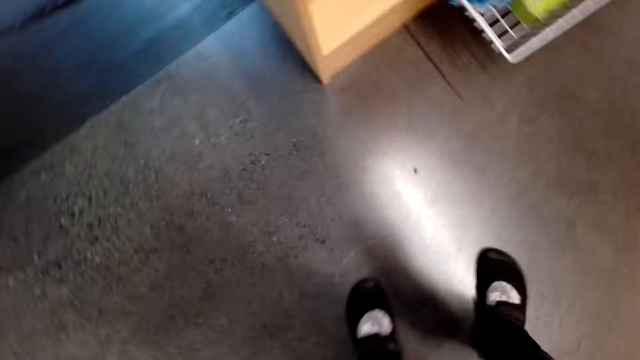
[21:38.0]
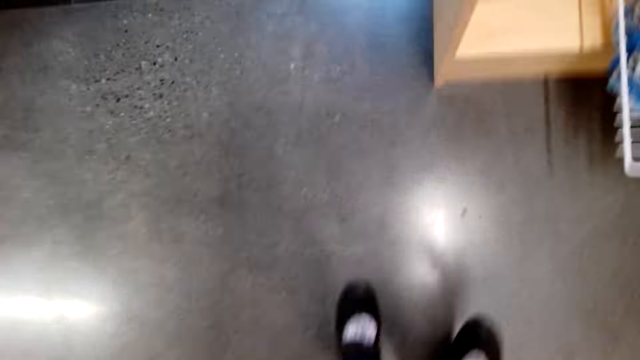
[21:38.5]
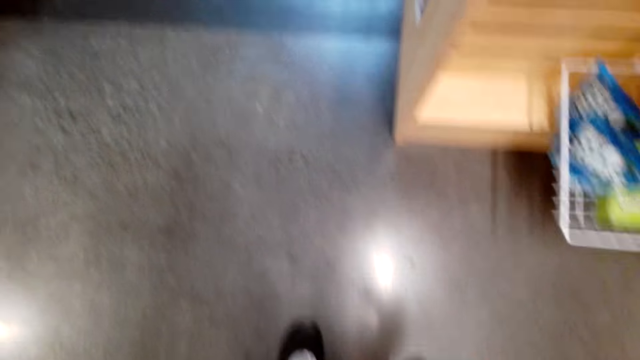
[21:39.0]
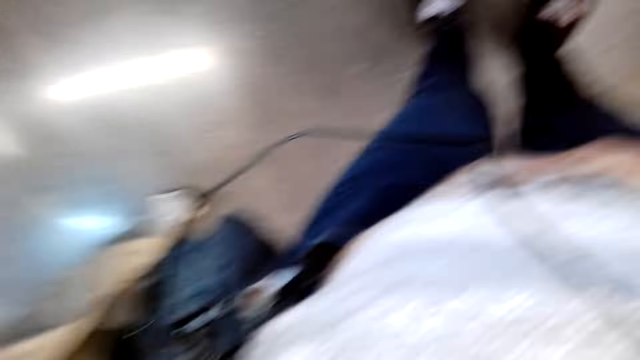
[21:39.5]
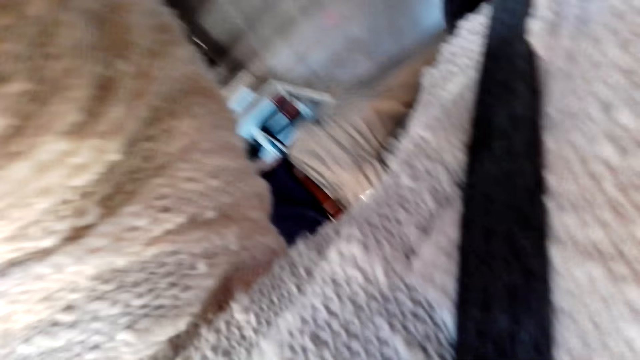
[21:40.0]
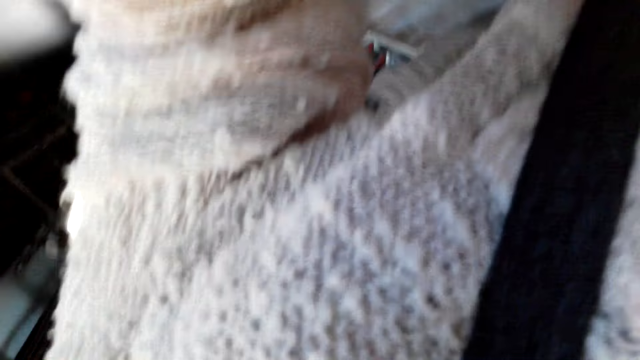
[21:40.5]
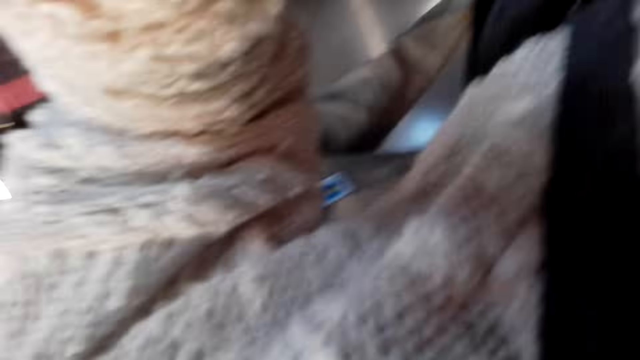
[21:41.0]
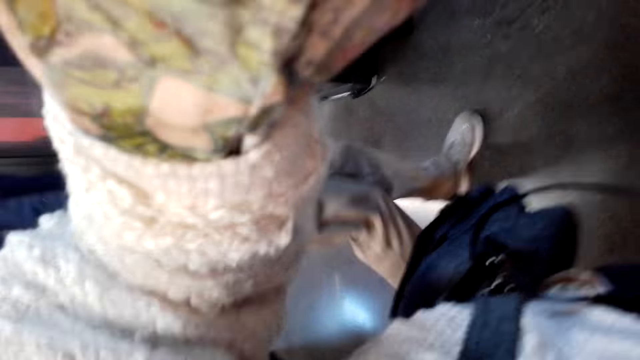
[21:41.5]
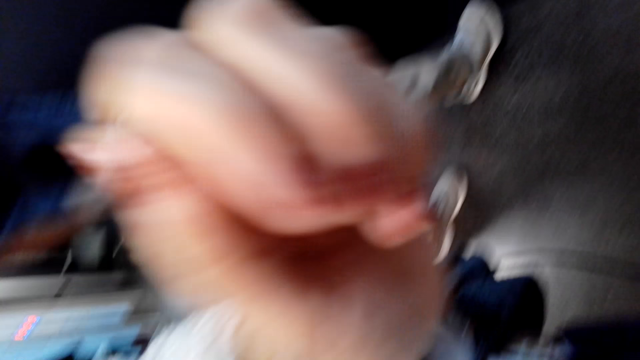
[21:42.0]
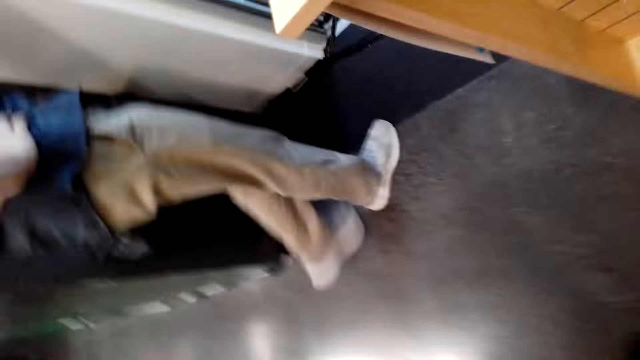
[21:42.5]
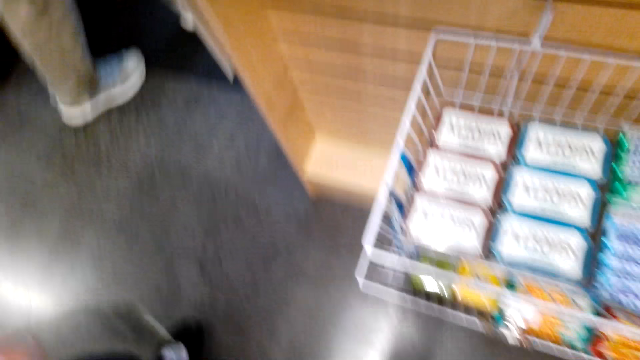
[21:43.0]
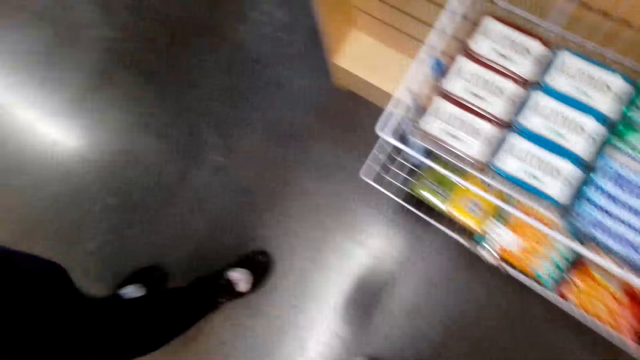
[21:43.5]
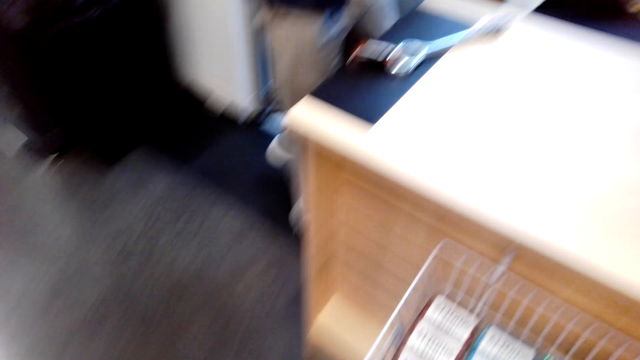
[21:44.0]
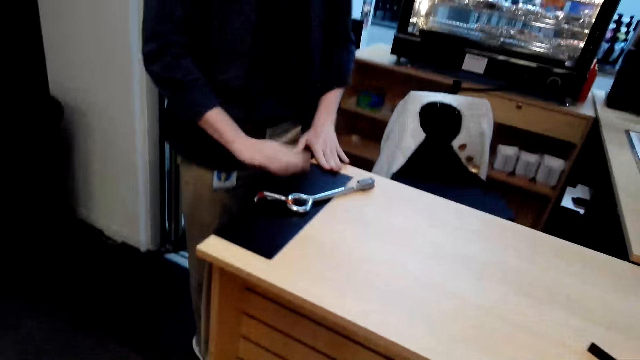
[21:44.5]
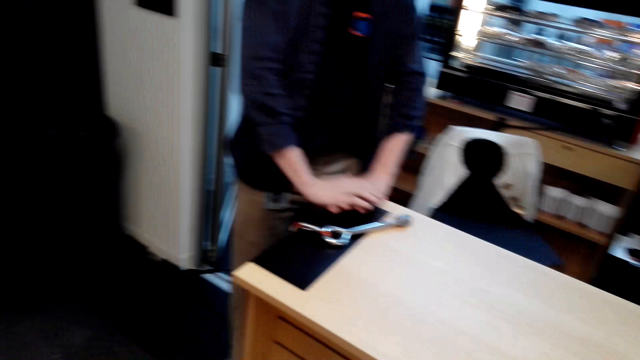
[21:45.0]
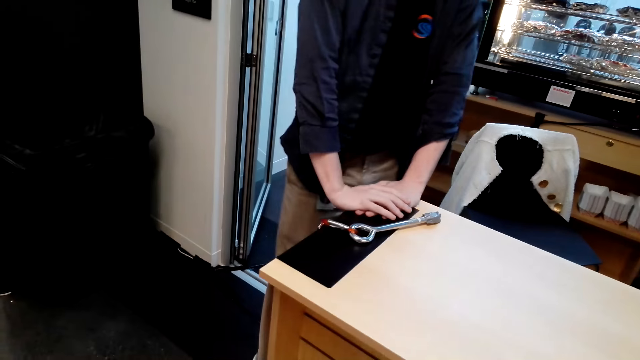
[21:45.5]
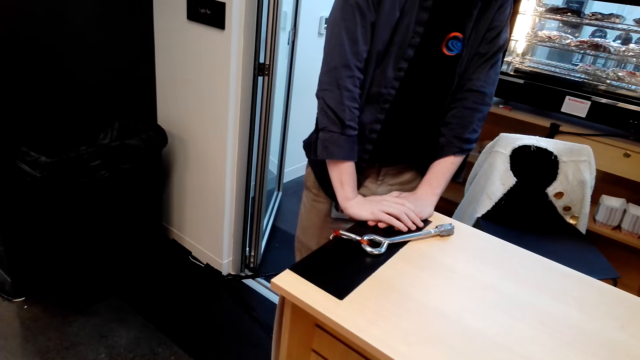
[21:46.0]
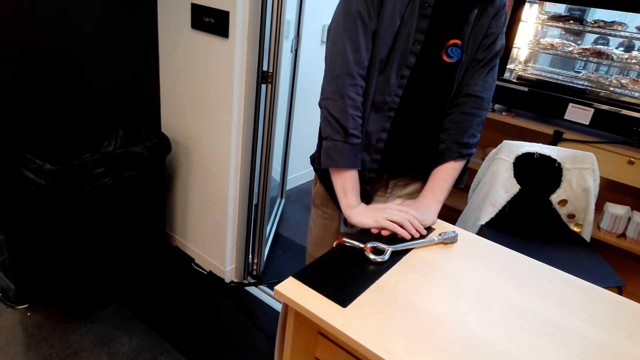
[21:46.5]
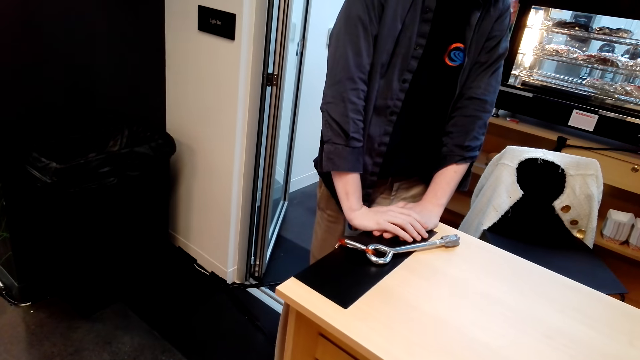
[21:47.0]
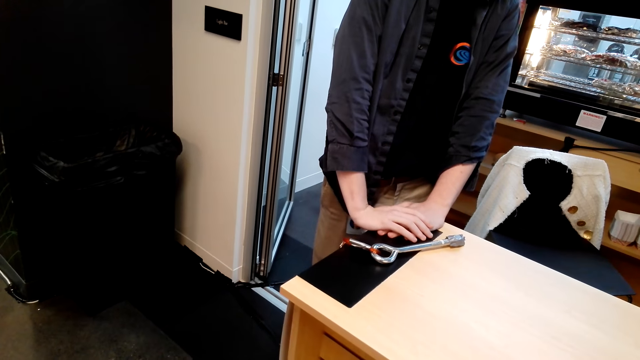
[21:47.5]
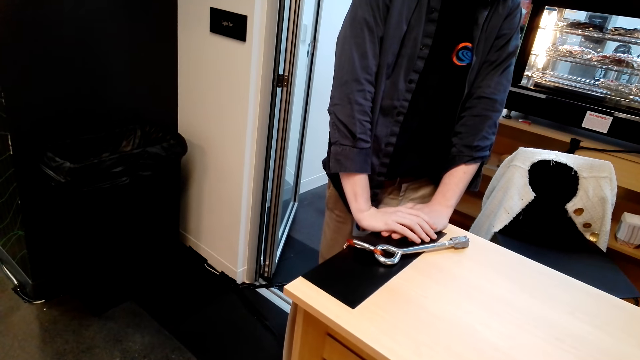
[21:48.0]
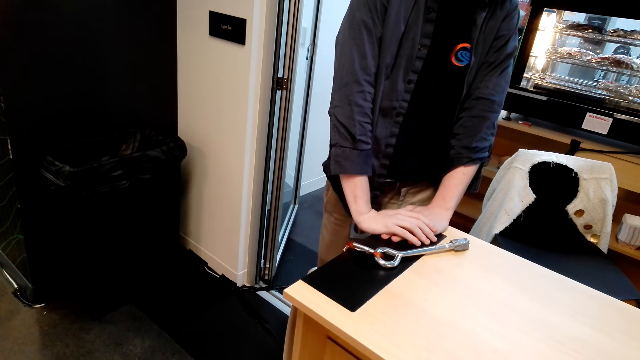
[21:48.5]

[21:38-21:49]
The camera wearer takes out the camera. A man places his hands on the counter. The camera wearer speaks to the man.
